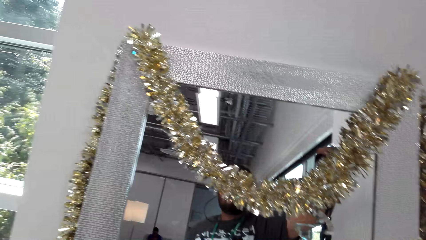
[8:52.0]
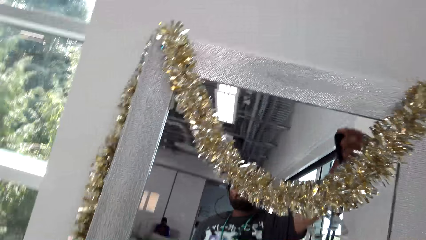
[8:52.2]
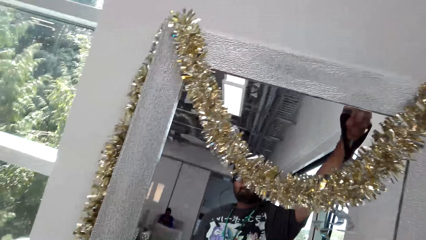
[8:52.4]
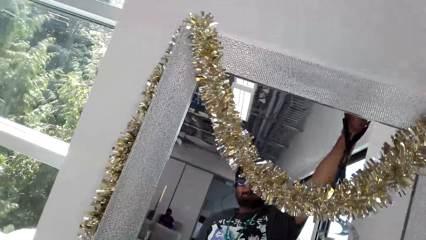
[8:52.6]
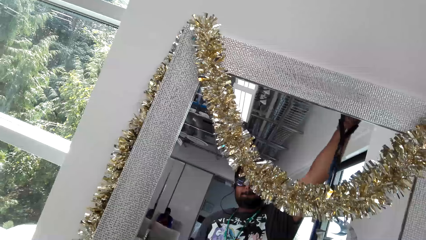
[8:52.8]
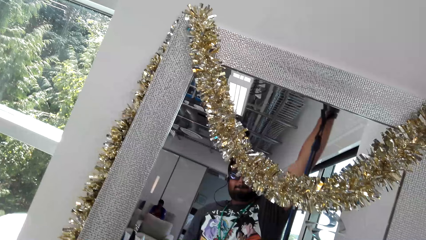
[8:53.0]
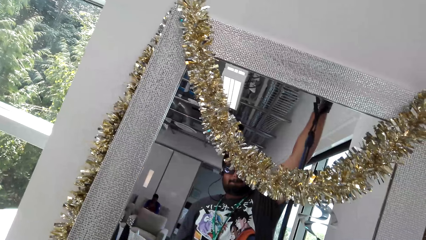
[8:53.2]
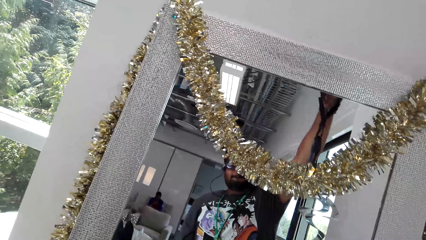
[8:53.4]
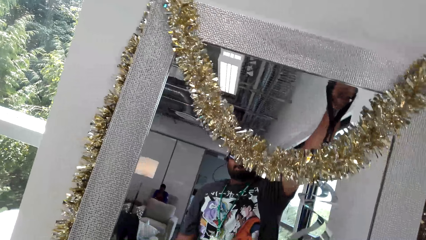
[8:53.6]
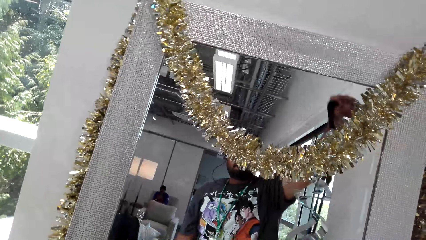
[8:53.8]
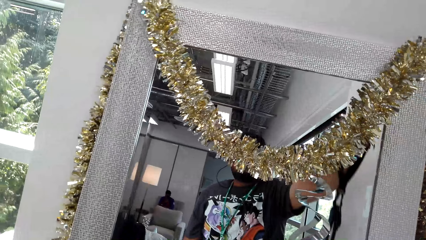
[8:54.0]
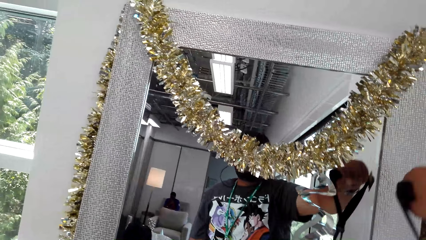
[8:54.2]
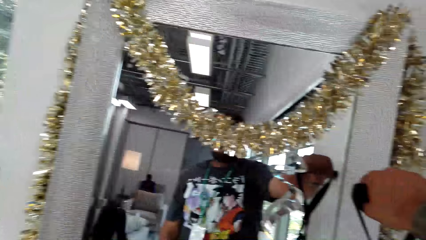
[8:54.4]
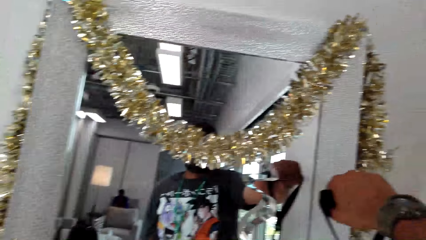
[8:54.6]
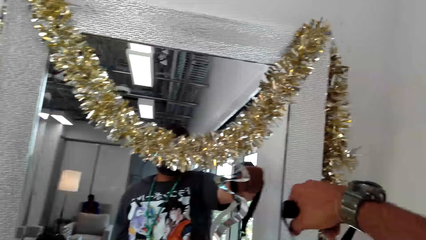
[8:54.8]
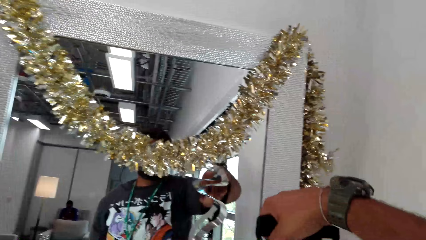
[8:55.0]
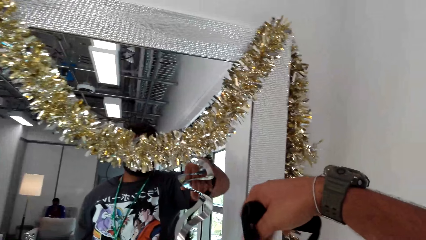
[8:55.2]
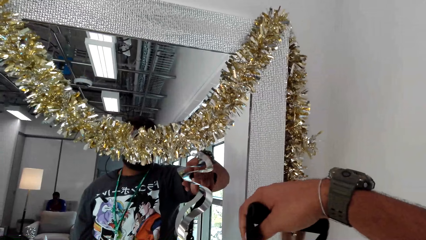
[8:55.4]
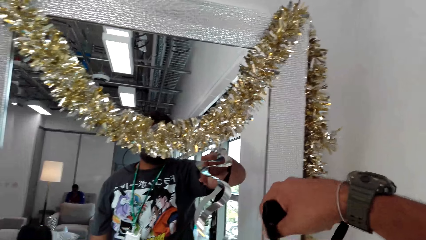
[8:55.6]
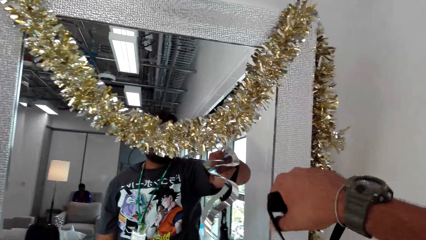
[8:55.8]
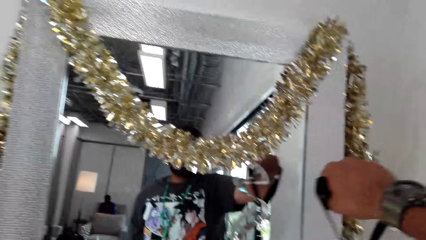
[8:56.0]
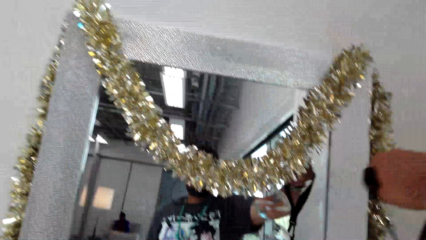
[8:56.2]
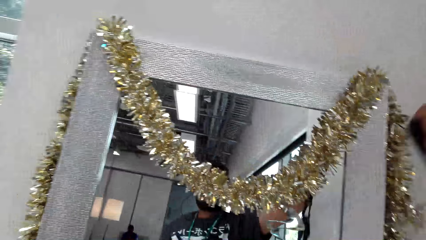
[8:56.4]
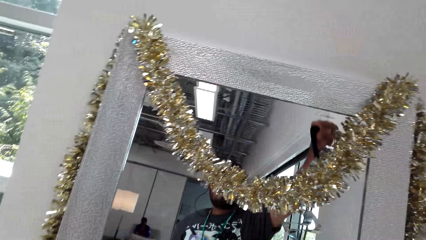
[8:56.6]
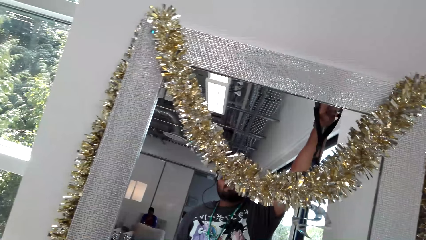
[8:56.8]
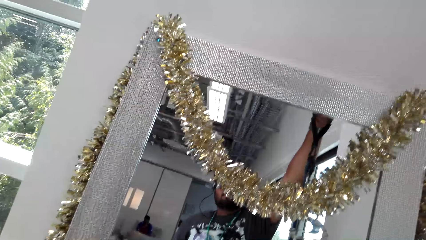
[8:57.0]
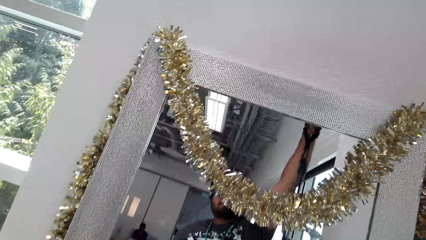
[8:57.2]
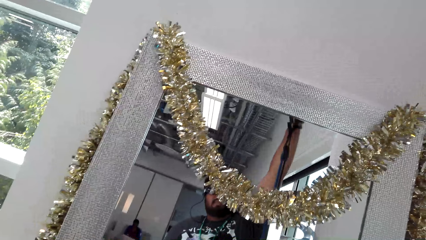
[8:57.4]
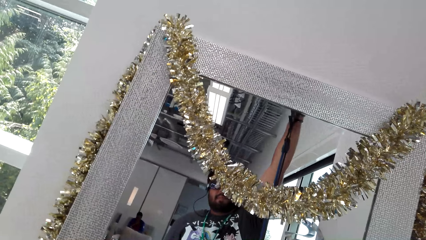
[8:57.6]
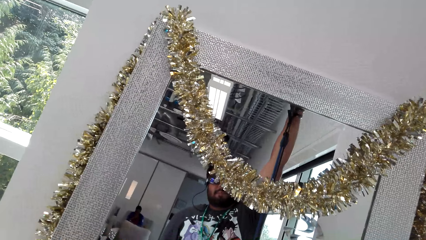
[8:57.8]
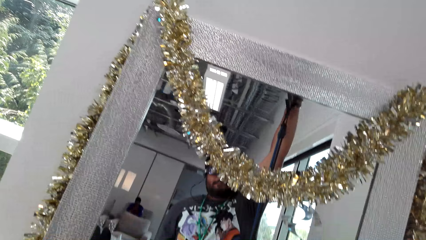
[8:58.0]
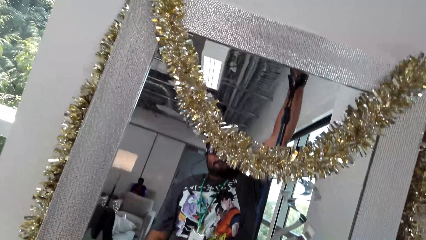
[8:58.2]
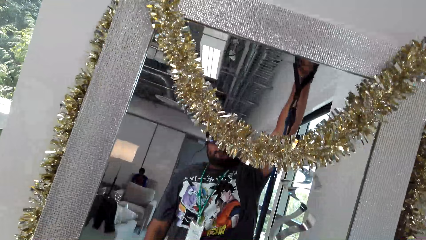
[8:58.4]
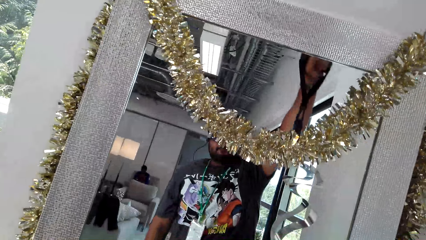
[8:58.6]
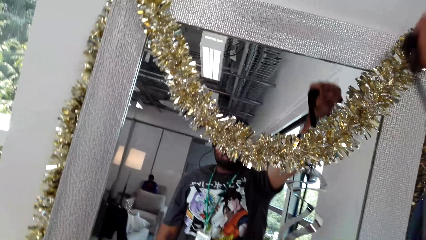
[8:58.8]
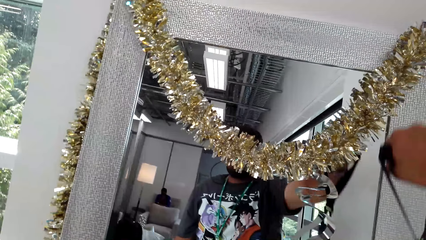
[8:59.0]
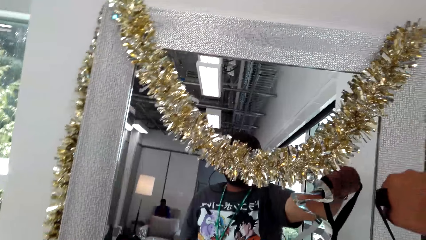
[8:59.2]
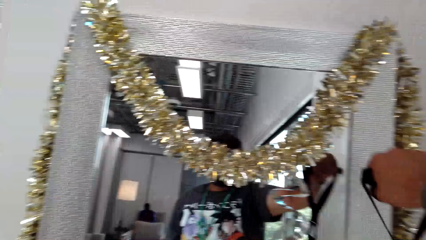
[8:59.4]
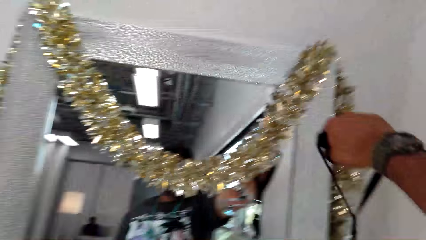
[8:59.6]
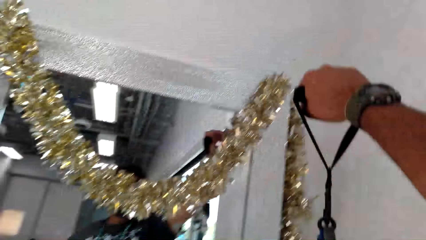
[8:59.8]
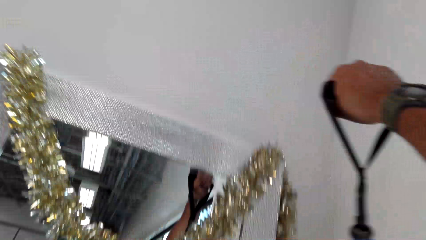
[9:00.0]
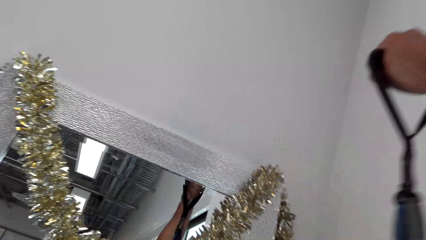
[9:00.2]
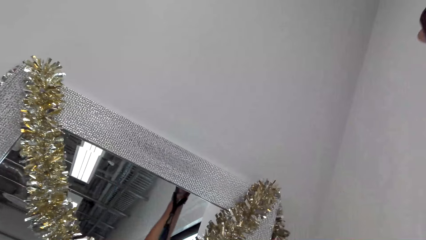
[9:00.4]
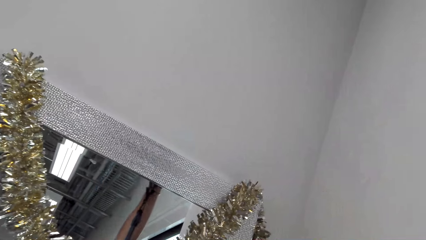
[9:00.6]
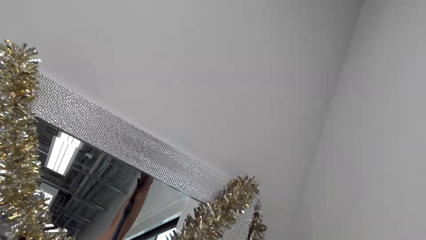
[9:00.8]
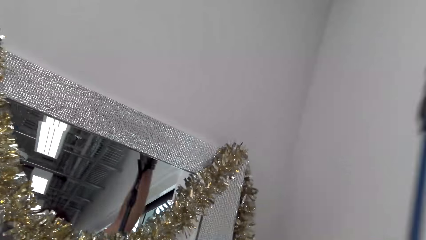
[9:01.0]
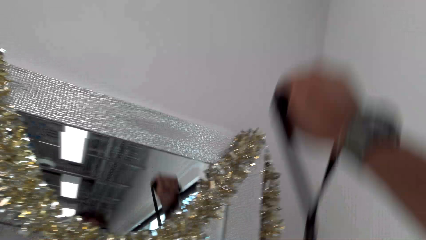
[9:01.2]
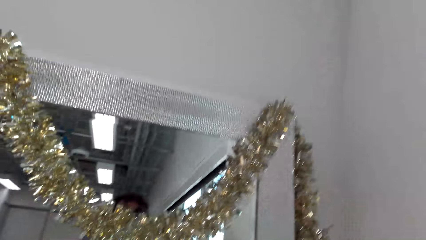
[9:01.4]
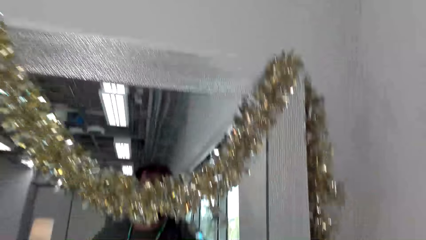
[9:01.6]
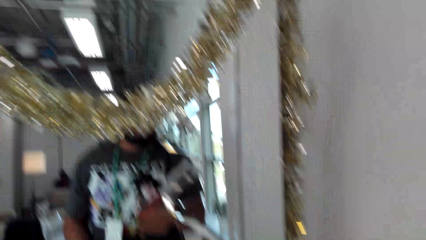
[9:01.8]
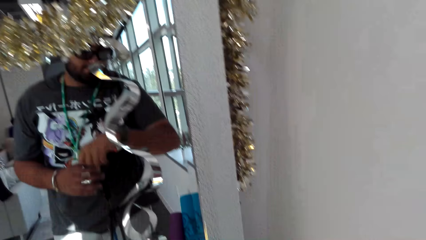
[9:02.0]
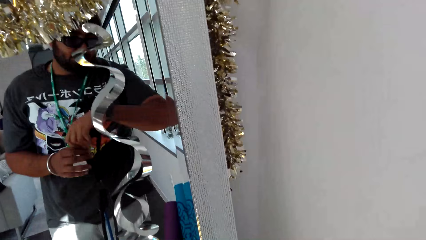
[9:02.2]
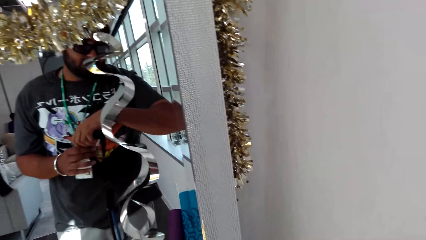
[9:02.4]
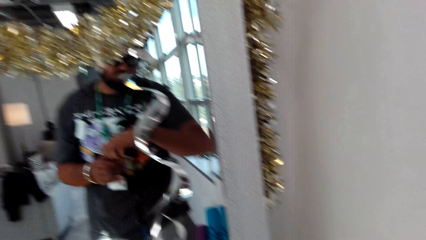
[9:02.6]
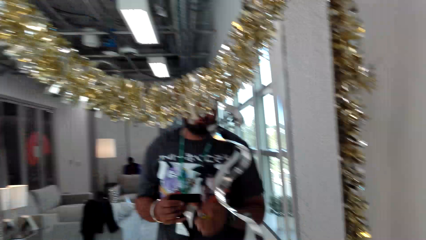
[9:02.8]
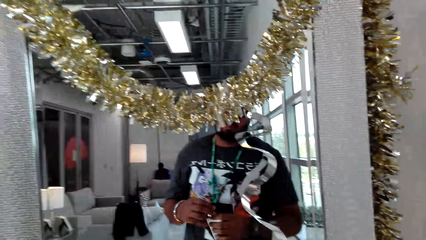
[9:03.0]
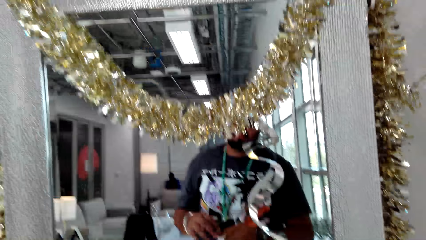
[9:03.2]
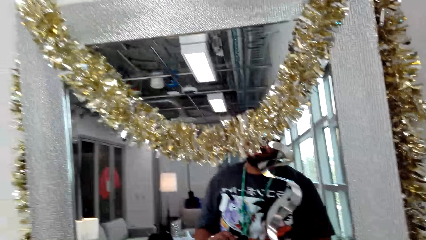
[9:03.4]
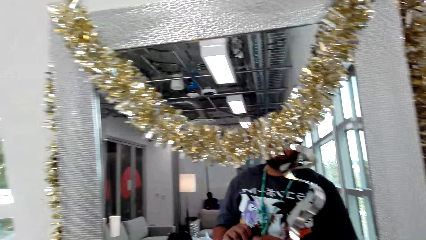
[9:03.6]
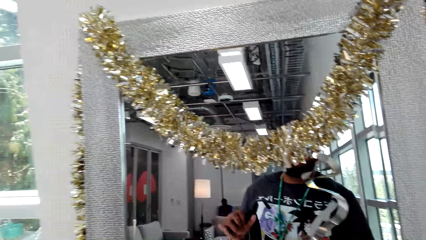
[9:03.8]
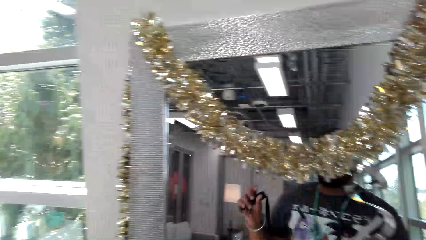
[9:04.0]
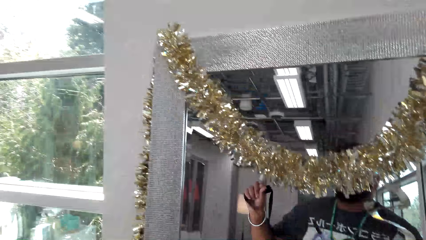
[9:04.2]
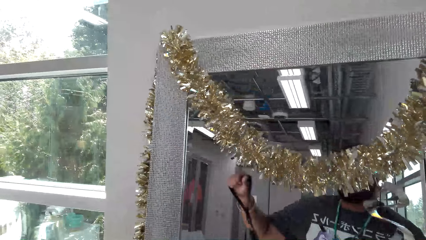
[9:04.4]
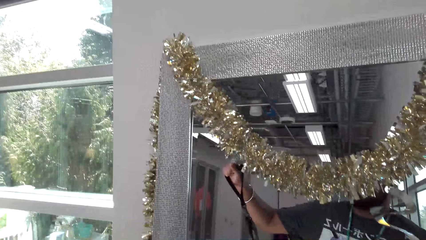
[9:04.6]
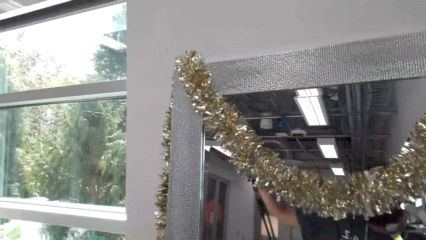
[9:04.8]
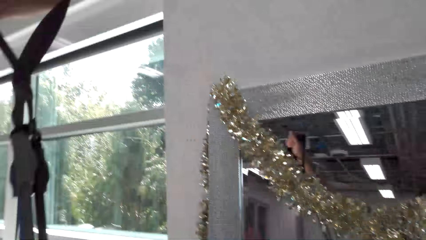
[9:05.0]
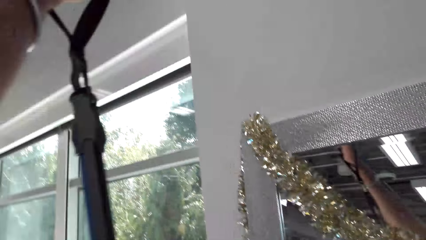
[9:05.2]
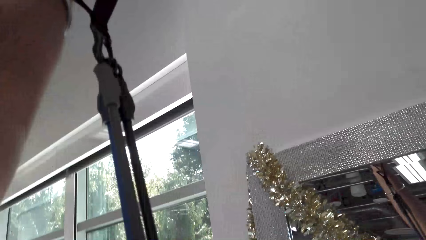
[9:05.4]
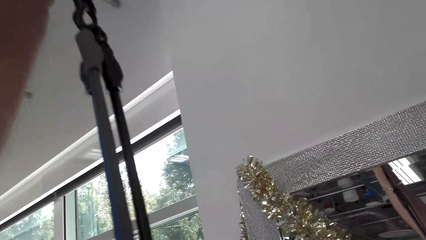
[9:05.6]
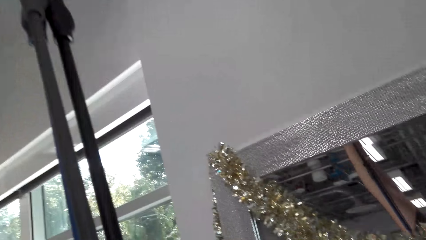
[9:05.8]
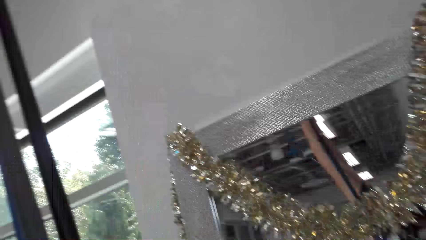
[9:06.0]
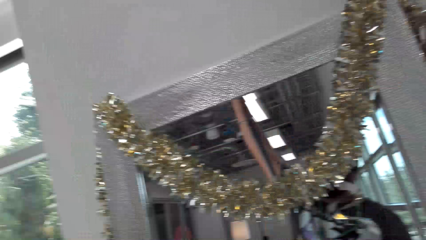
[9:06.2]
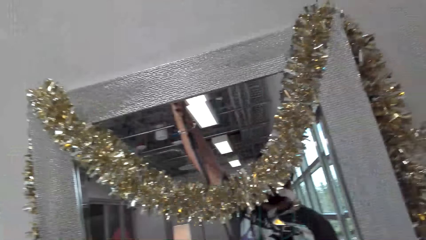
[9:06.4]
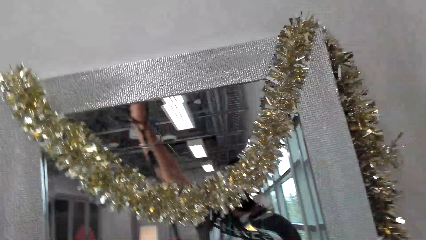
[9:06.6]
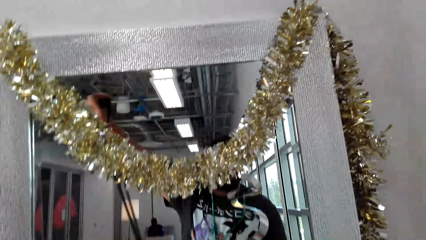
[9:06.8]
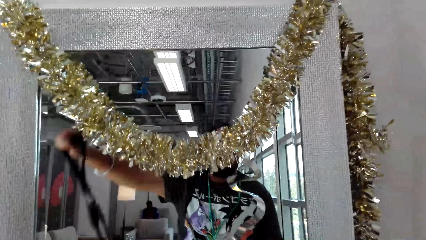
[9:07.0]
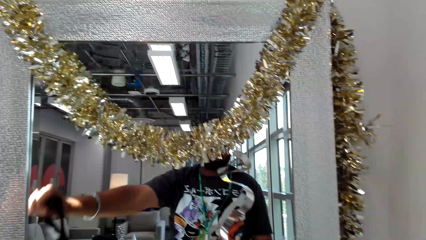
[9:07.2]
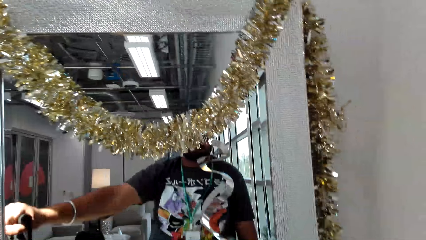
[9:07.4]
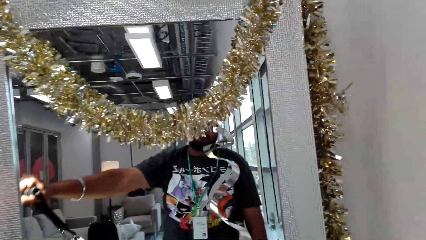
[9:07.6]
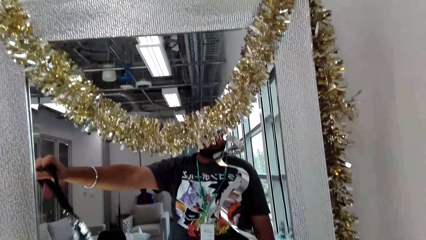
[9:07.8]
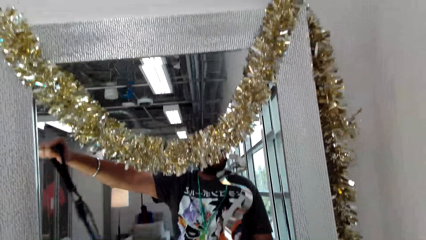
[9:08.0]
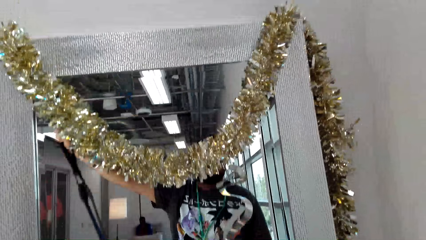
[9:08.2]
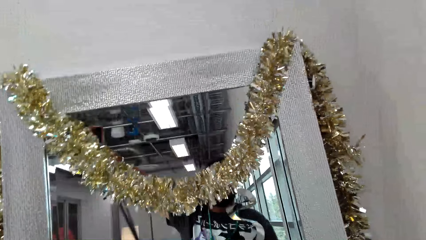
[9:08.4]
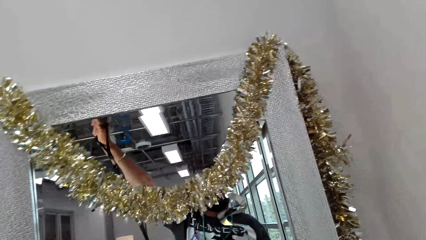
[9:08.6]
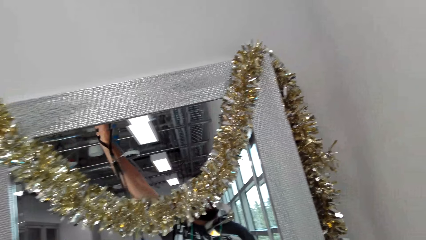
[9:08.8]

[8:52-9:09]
The camera wearer stretches the rope with the hand. They do body fitness exercise with the resistance band. They look at the watch and pass the resistance band to the right hand. They do body fitness exercise with the resistance band.
